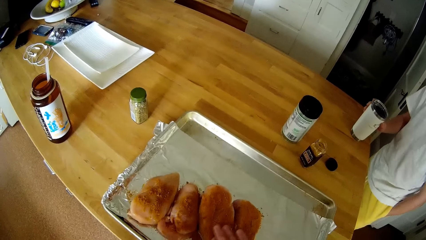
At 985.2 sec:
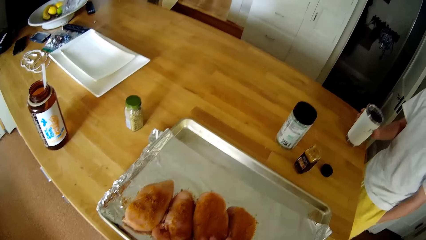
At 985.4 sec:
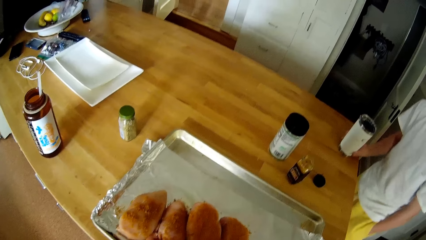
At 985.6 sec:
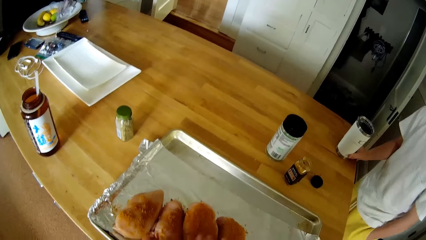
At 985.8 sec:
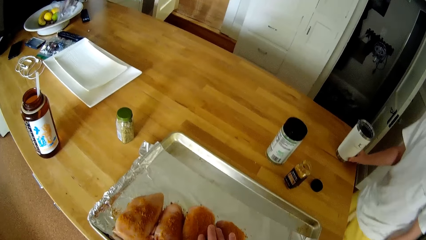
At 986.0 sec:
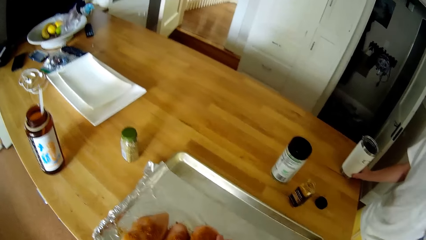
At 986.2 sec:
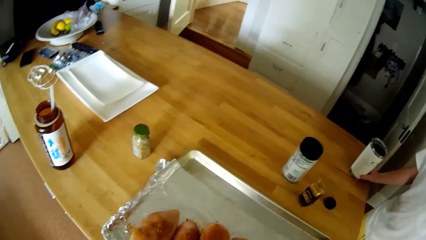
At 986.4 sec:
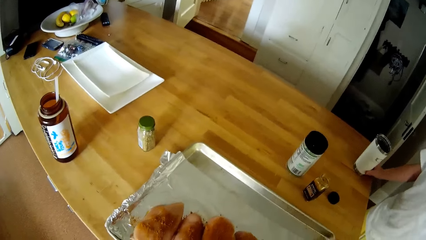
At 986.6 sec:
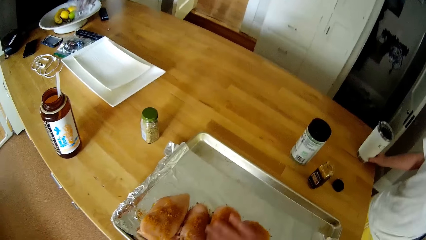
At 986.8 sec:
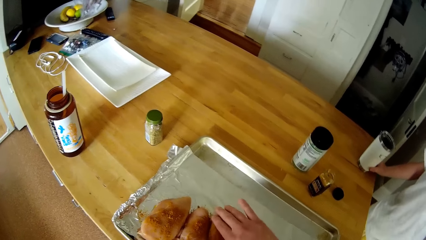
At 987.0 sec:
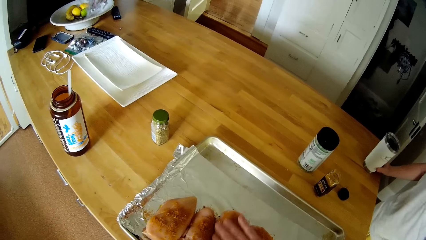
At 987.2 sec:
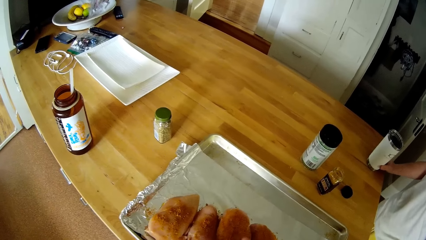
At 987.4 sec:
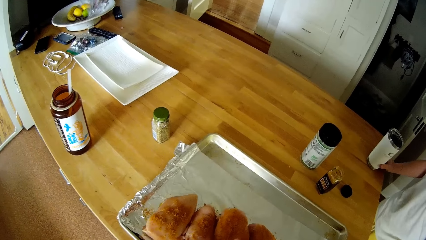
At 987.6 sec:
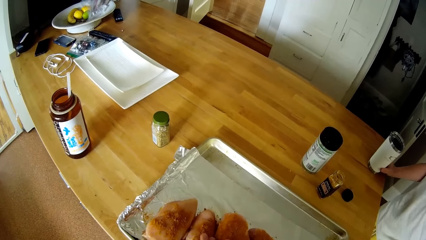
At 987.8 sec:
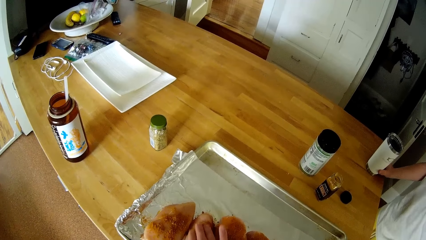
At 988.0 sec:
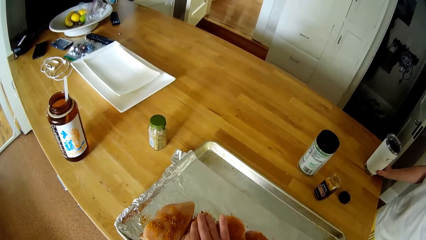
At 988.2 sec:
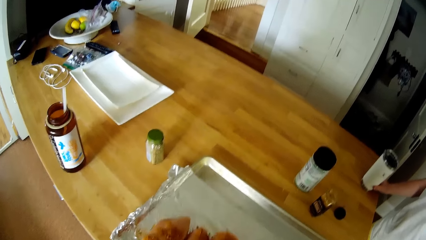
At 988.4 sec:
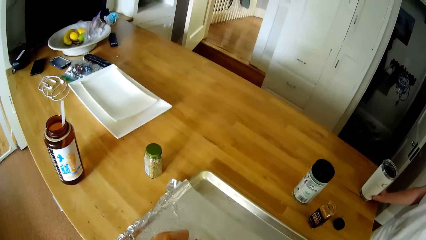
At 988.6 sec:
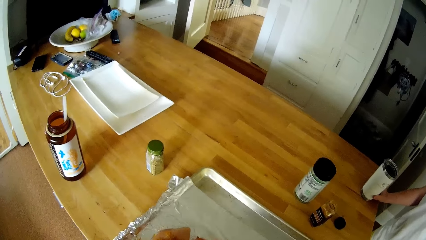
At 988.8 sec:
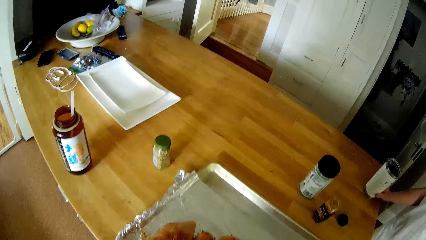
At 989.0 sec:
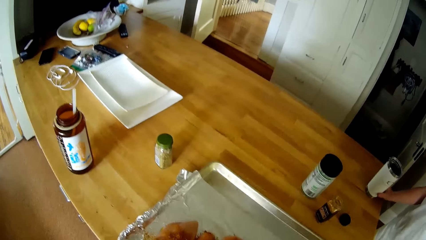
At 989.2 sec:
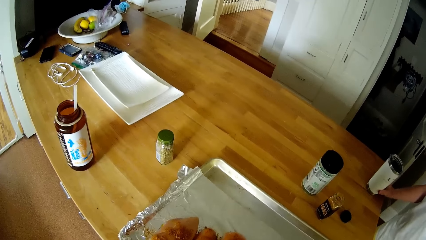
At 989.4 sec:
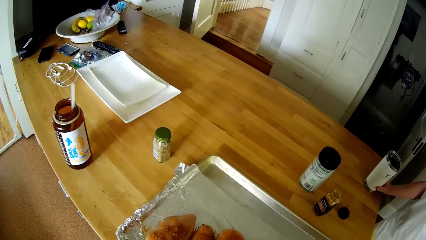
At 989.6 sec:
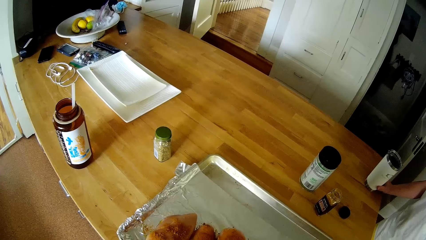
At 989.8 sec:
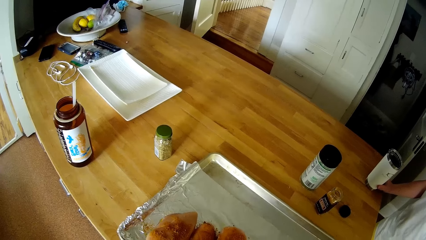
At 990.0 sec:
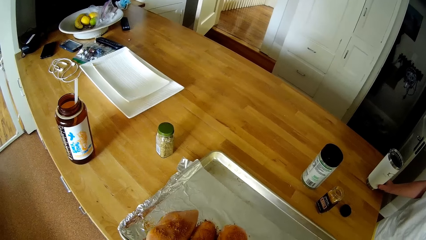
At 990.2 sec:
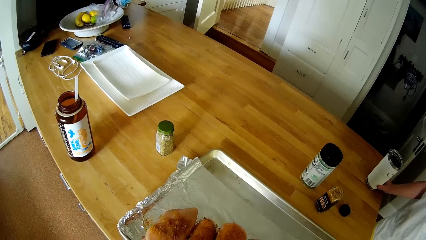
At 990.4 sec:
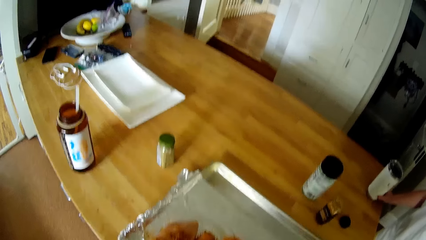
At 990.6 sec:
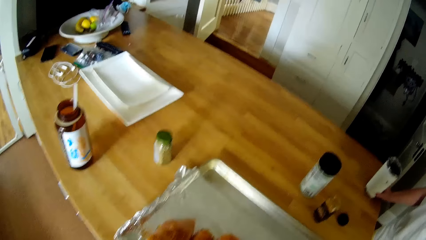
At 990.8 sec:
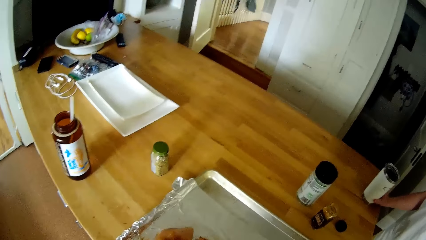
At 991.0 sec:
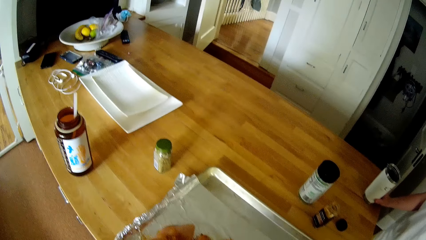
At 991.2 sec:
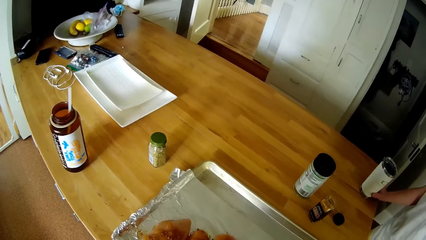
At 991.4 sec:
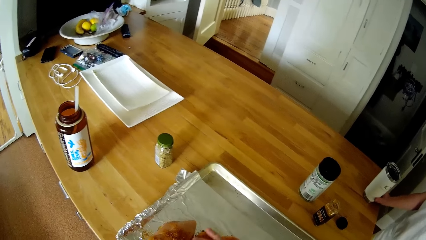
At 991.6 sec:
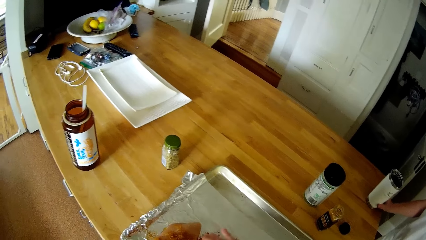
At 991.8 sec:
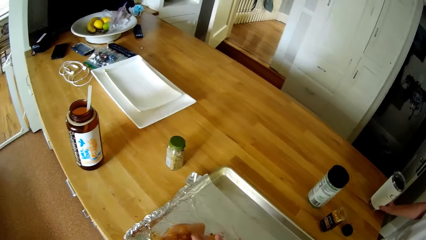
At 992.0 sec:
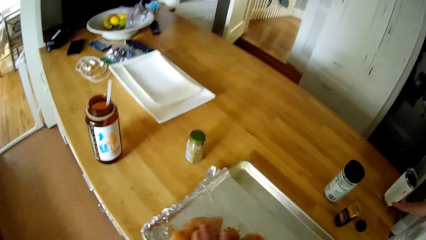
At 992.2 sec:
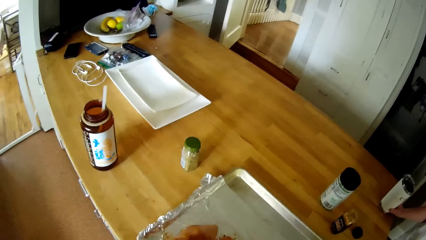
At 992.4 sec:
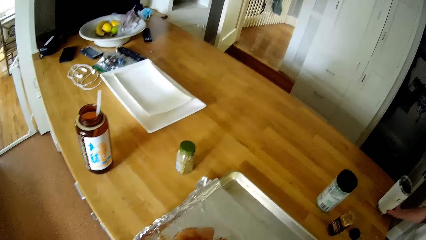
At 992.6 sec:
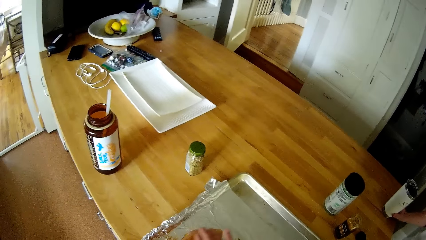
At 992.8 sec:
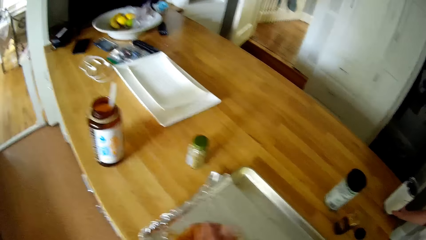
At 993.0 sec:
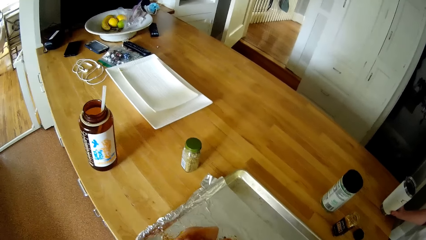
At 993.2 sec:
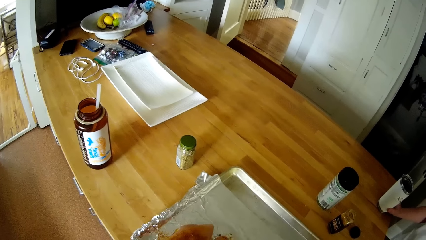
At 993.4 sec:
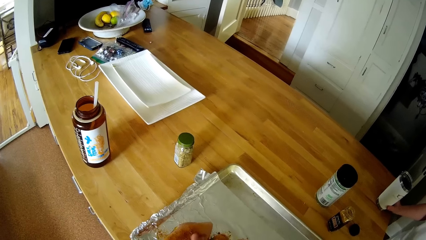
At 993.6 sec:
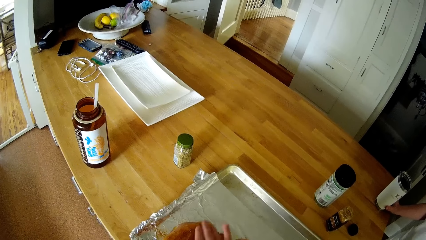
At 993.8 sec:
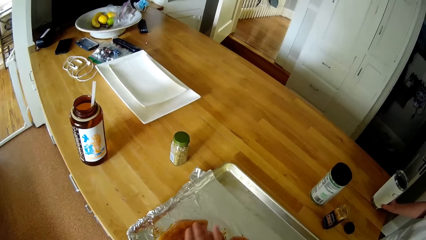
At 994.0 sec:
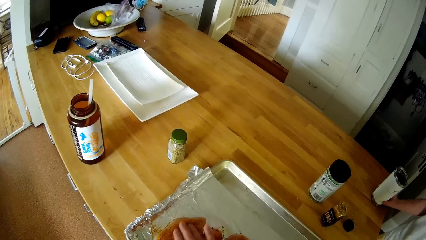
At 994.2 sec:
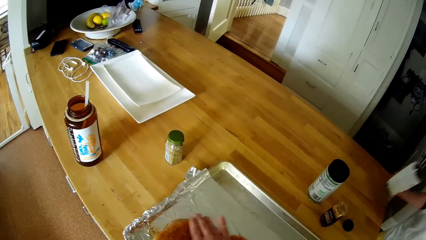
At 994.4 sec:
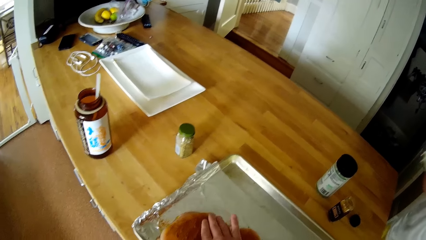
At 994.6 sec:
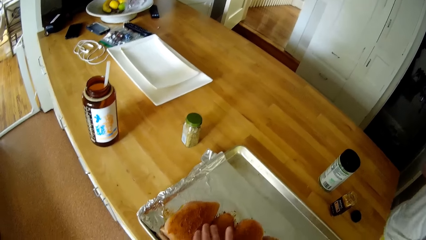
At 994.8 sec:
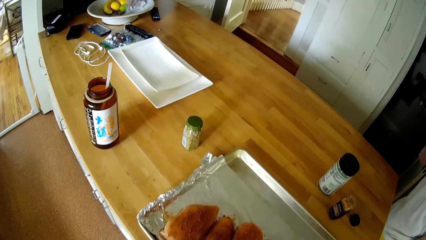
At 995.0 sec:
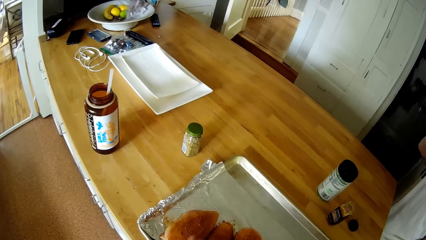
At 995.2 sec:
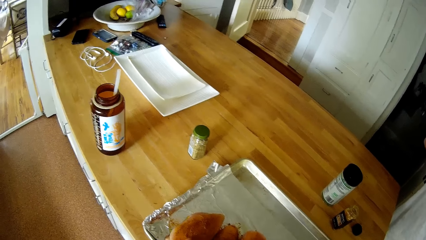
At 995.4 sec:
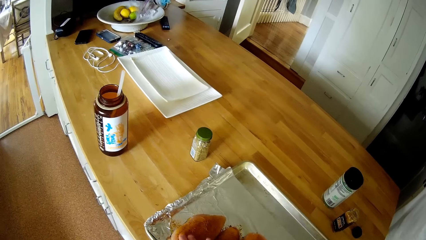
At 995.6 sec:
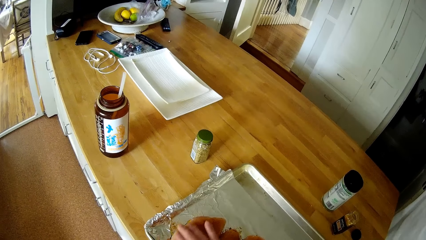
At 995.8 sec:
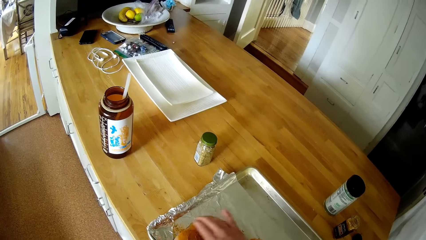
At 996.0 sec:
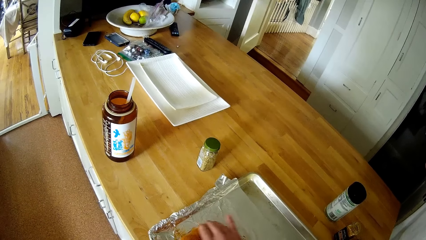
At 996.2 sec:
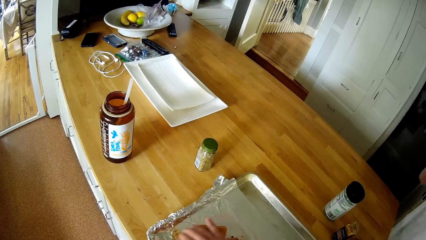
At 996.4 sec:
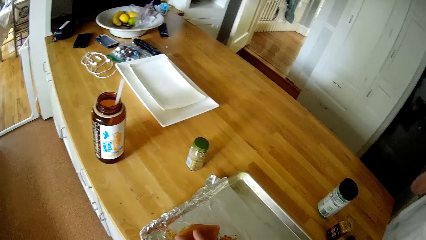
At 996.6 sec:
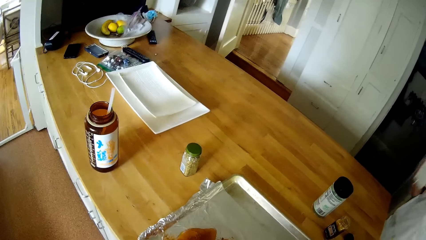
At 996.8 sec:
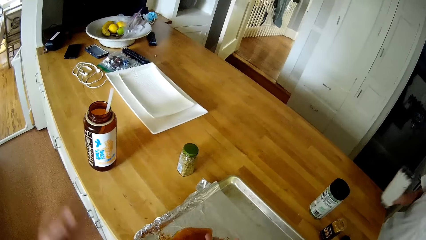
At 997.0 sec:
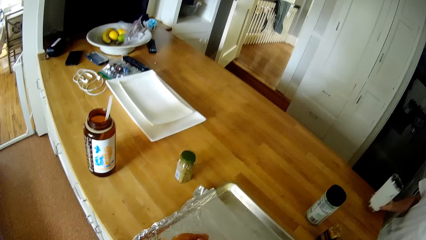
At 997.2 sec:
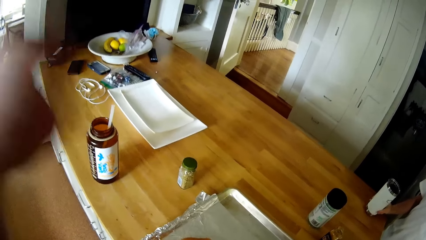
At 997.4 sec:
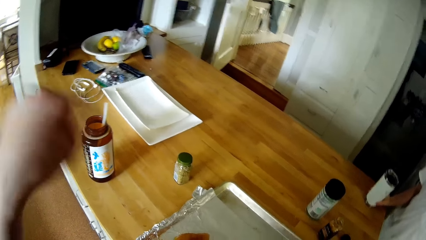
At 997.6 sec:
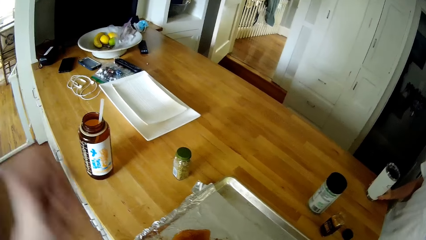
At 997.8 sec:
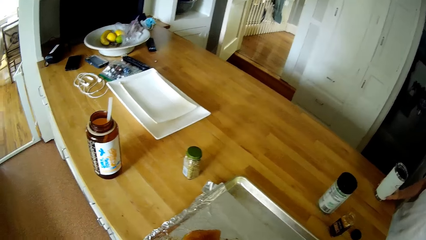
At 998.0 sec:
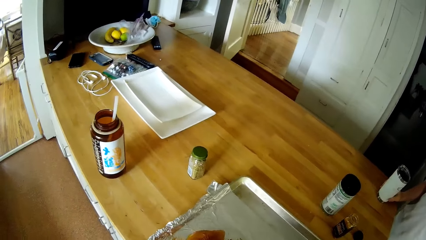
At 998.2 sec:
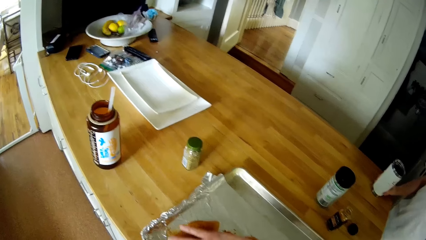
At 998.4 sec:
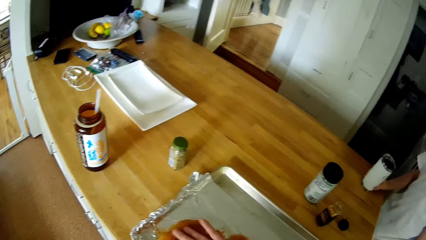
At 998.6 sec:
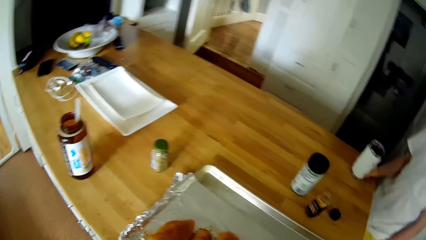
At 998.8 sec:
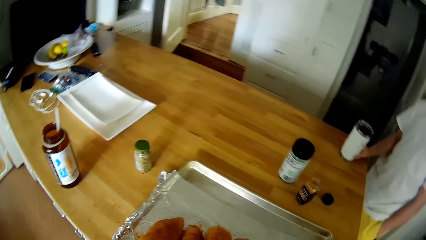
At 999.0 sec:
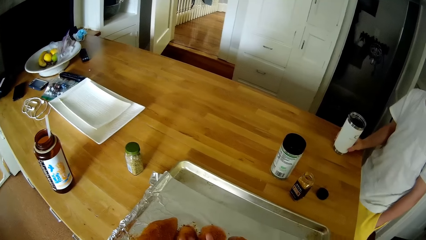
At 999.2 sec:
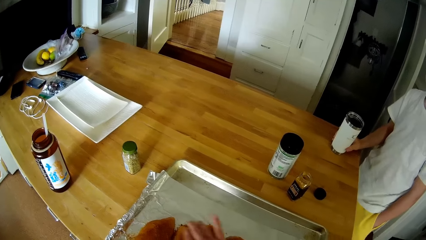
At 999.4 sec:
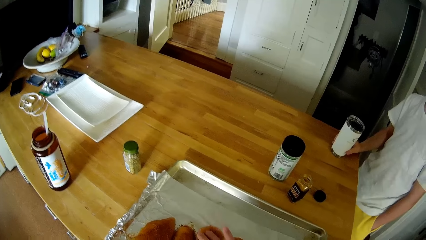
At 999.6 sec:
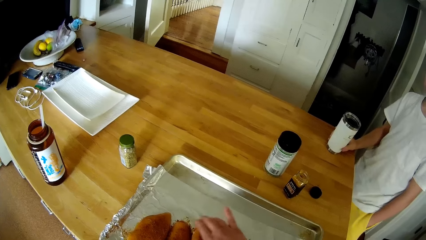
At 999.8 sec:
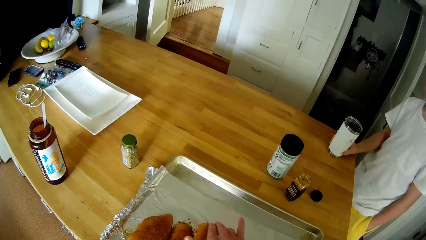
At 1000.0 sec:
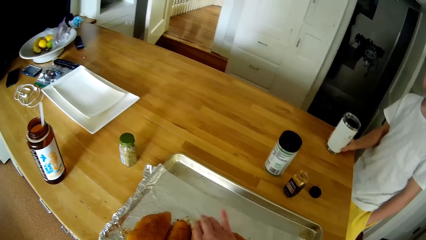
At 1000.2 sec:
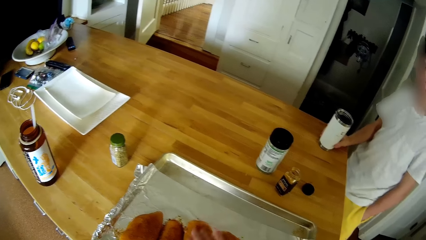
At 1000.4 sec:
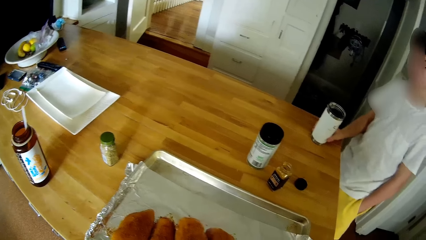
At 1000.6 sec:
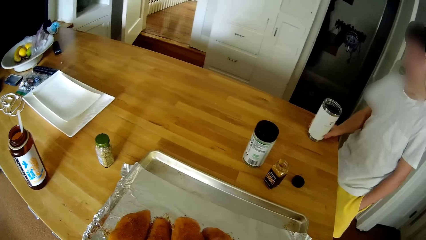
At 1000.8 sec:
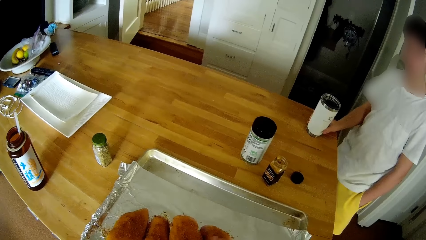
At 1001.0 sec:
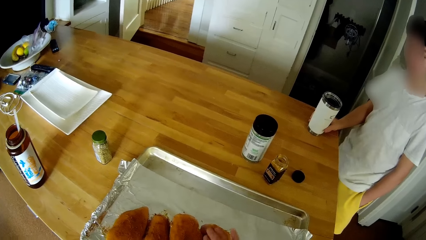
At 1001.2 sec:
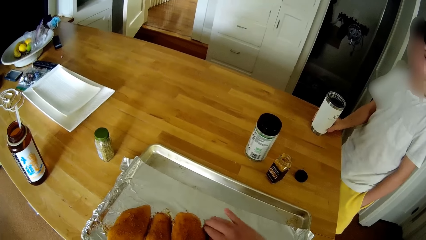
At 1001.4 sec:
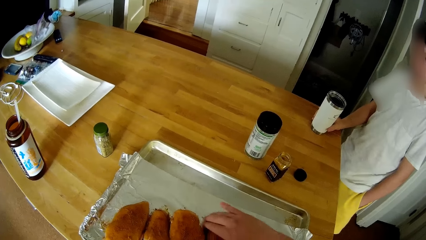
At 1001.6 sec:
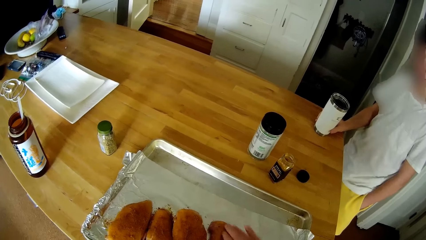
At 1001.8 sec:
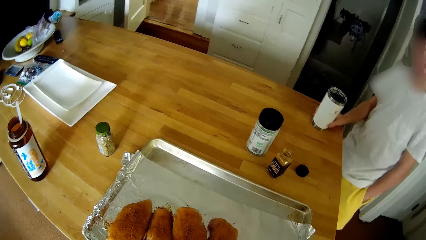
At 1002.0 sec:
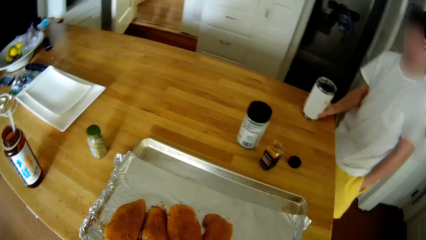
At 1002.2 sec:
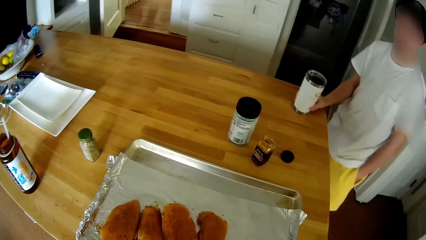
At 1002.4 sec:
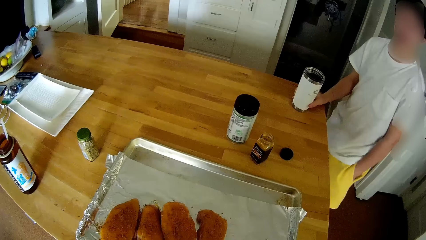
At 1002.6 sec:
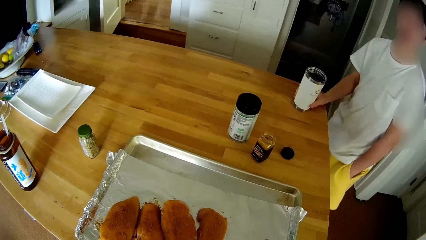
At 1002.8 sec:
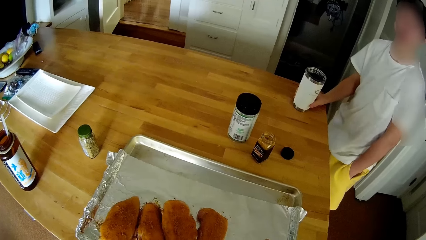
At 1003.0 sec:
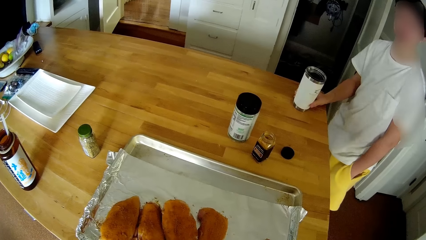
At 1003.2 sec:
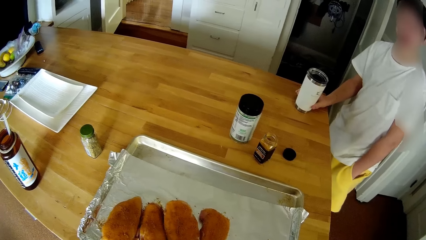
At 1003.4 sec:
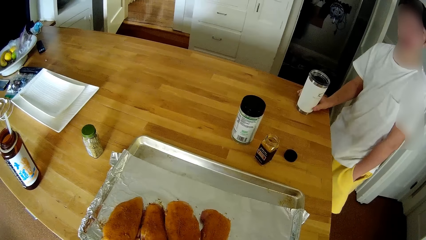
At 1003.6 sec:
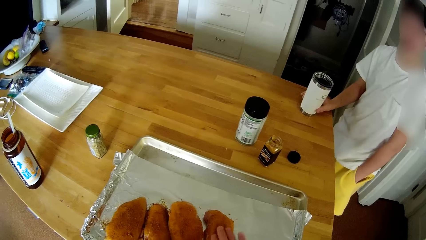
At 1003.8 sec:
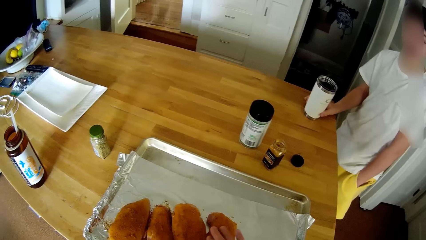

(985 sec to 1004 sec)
The camera wearer spreads the spice mixture on the meat. The boy picks the cup from the kitchen table with his right hand. The boy drops the cup on the kitchen table with his right hand. The camera wearer drops his left hand.
